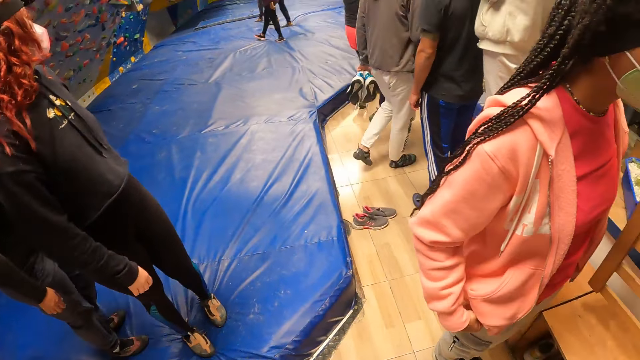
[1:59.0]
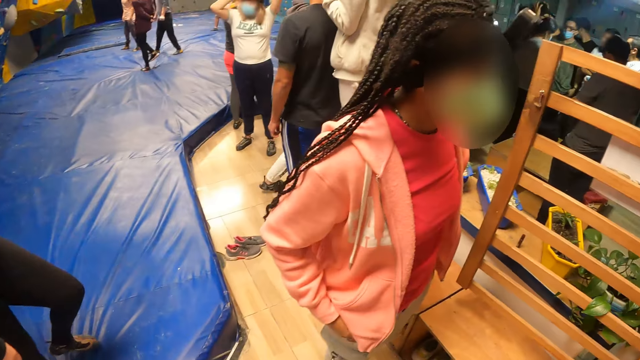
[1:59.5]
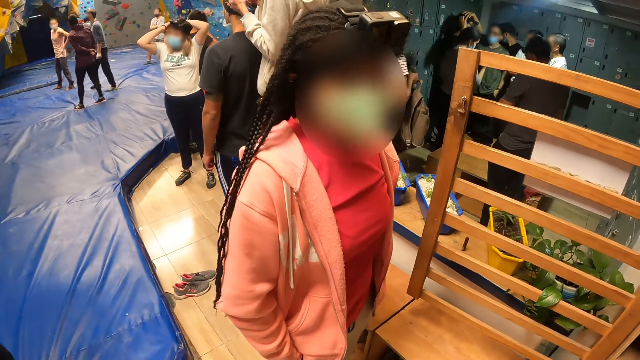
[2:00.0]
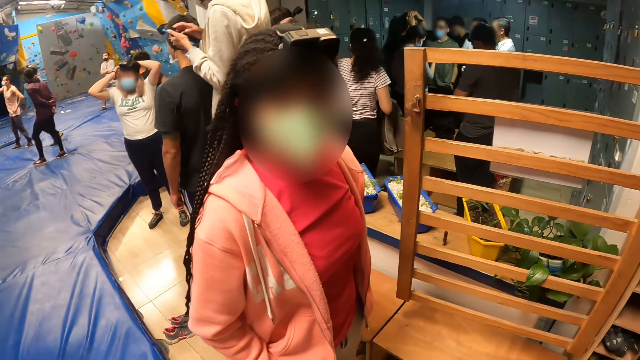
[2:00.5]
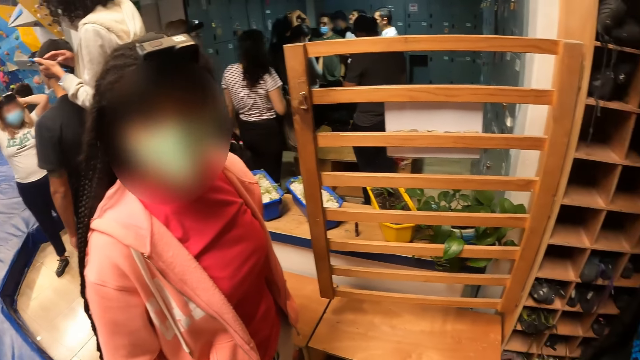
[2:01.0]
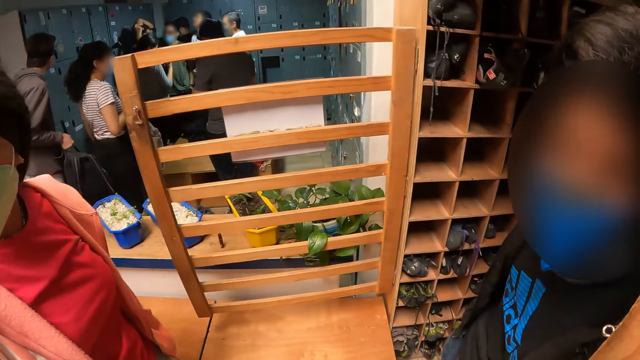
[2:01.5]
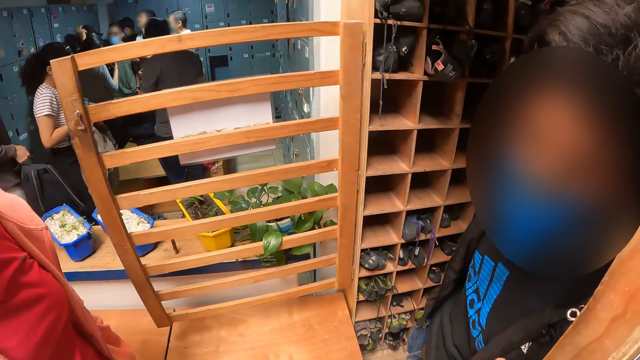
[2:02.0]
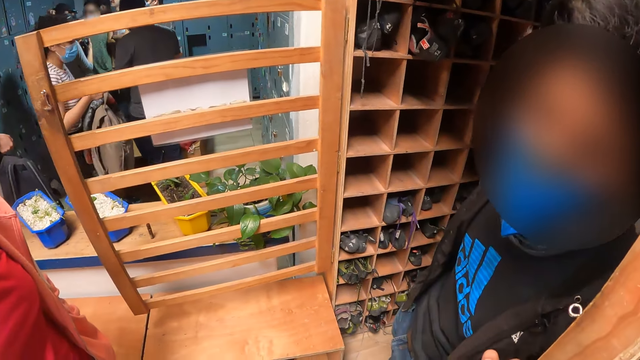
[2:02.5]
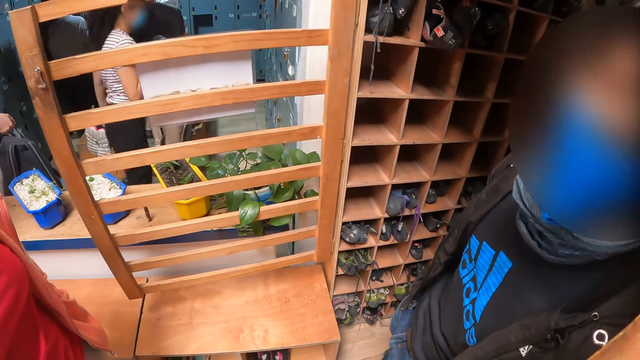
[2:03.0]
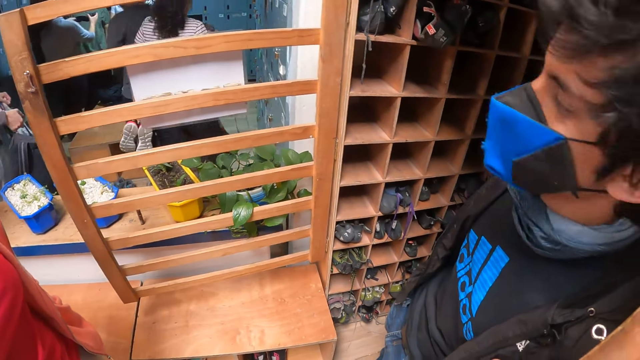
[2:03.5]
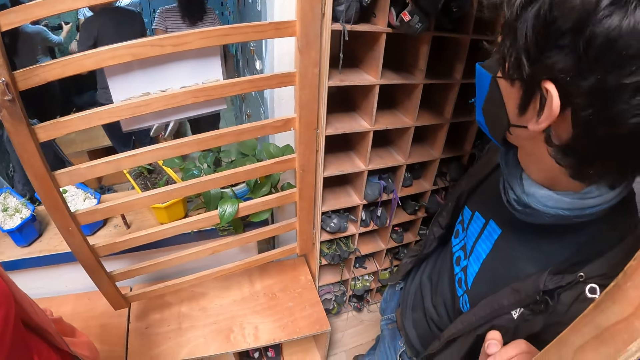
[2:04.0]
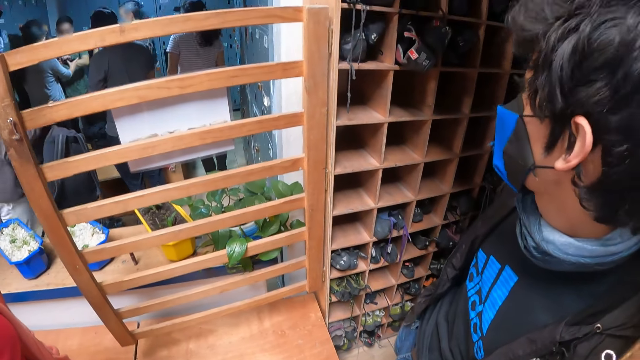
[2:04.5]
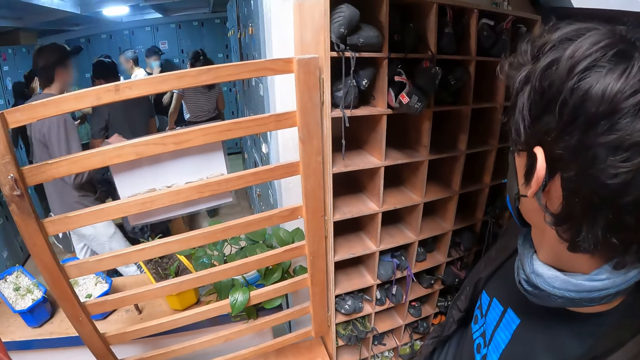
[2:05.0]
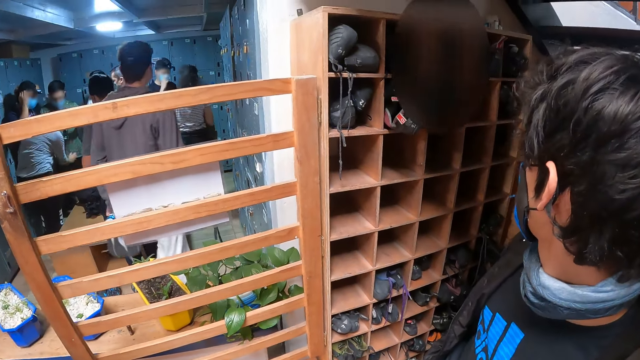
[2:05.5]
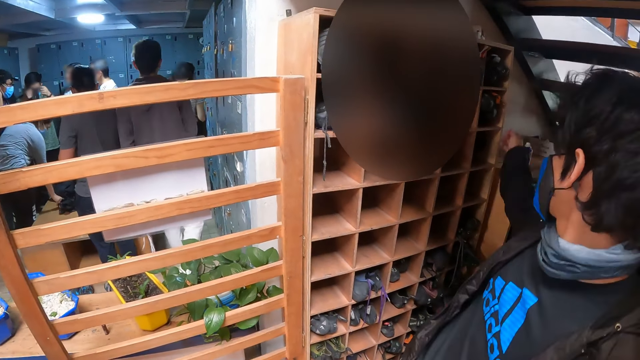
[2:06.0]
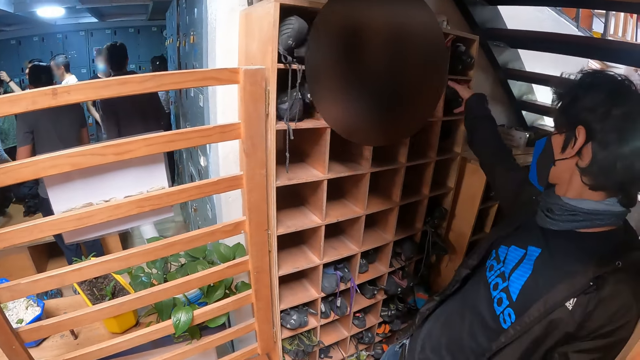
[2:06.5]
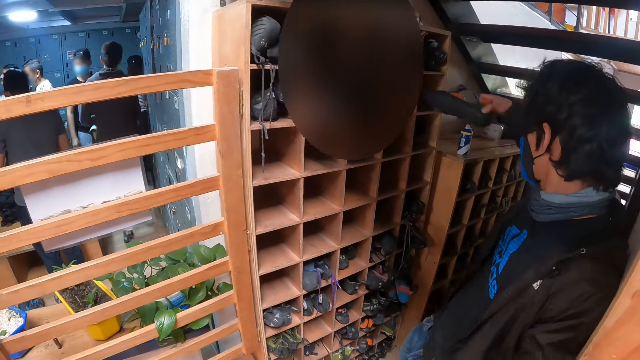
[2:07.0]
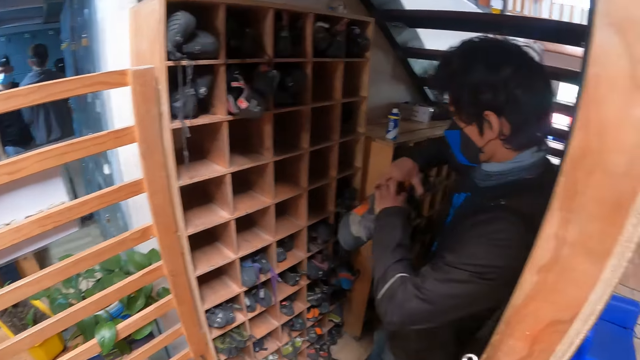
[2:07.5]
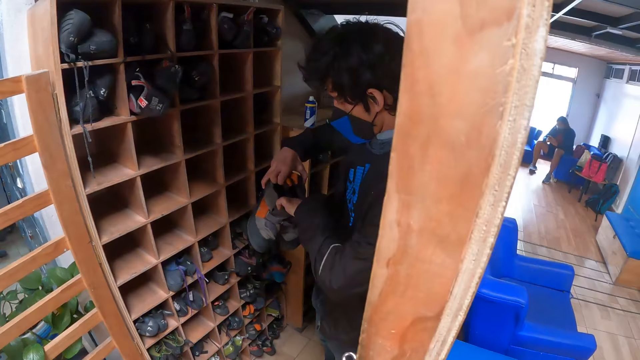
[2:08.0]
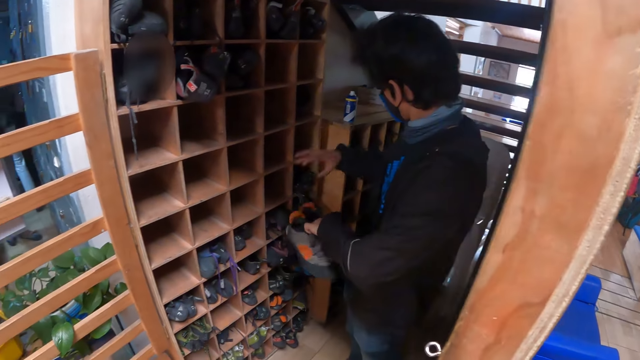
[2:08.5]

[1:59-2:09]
The boy interacts with a girl. The boy takes out a pair of shoes from a shoe rack in the closet with his right hand.

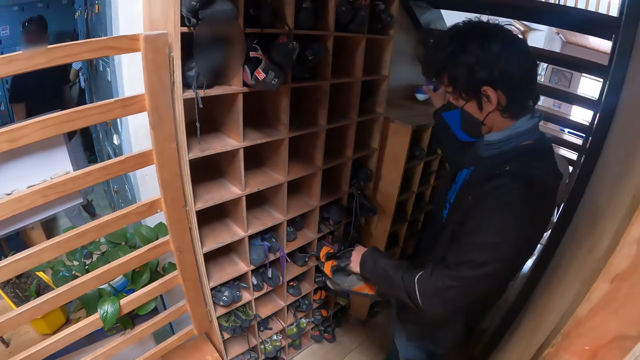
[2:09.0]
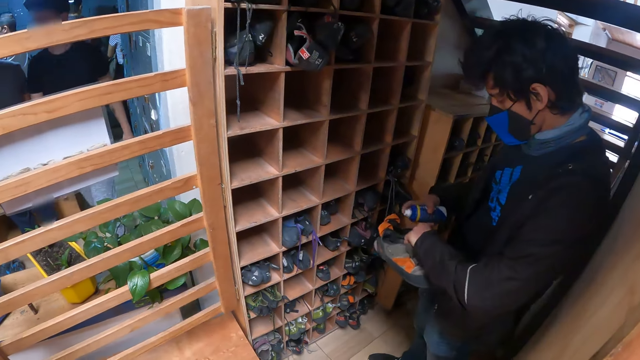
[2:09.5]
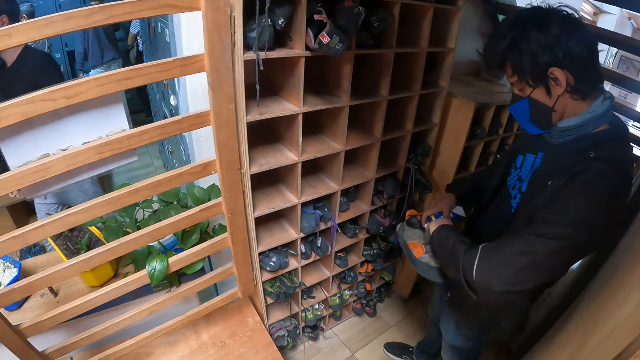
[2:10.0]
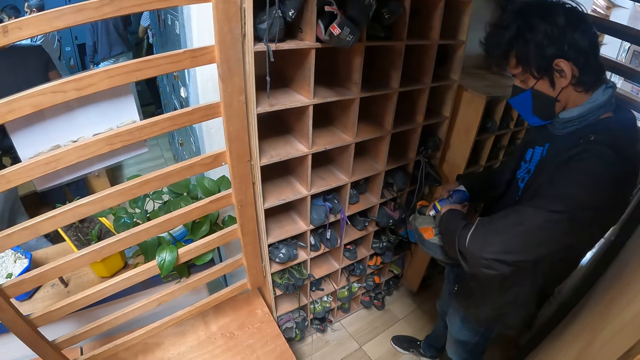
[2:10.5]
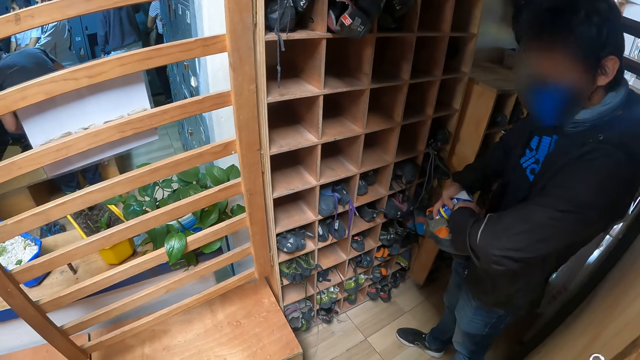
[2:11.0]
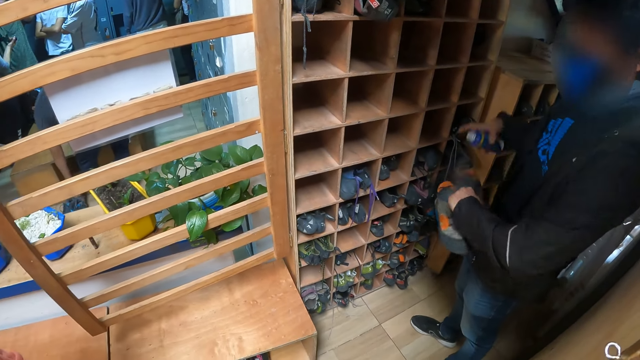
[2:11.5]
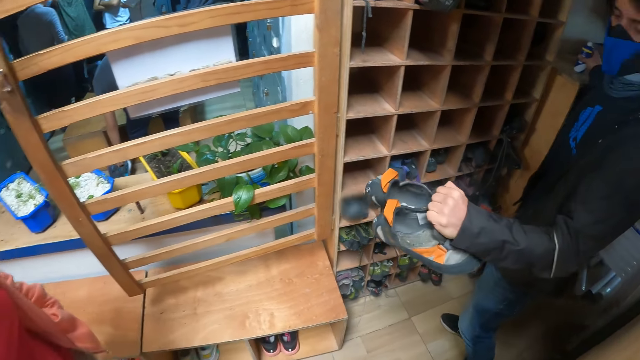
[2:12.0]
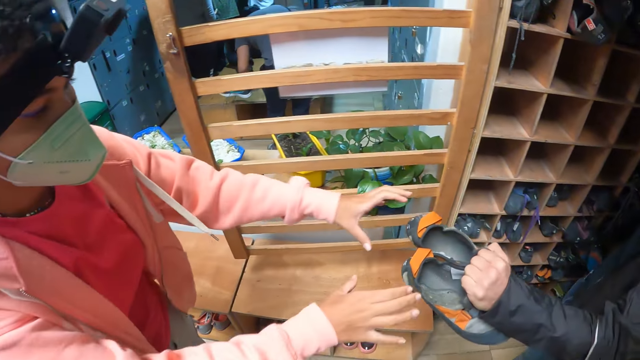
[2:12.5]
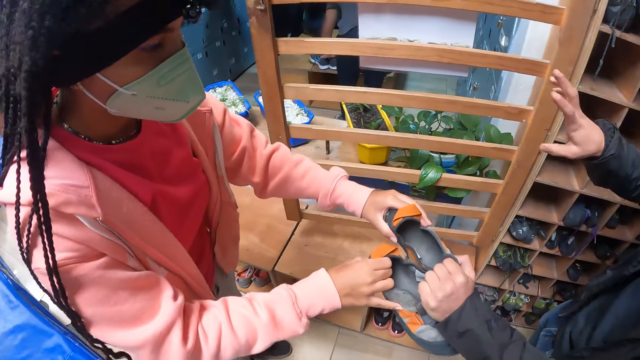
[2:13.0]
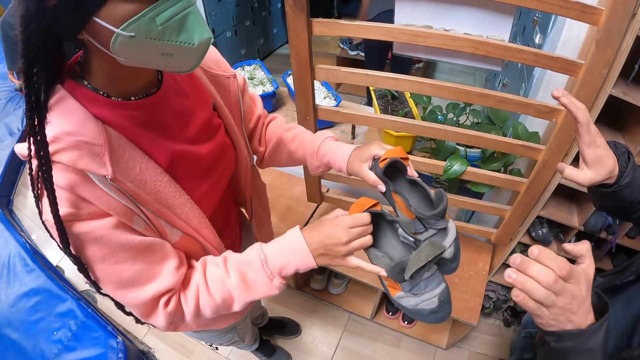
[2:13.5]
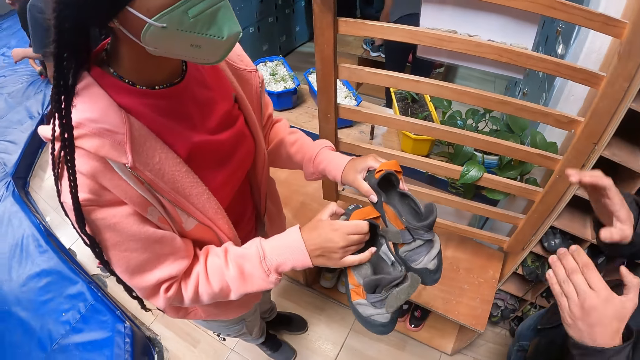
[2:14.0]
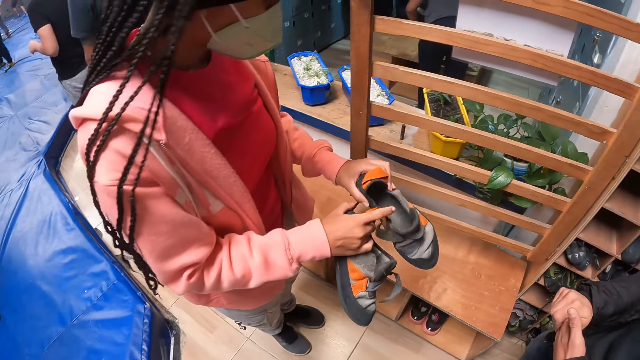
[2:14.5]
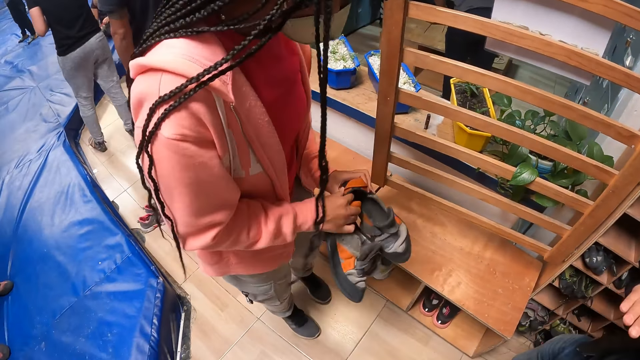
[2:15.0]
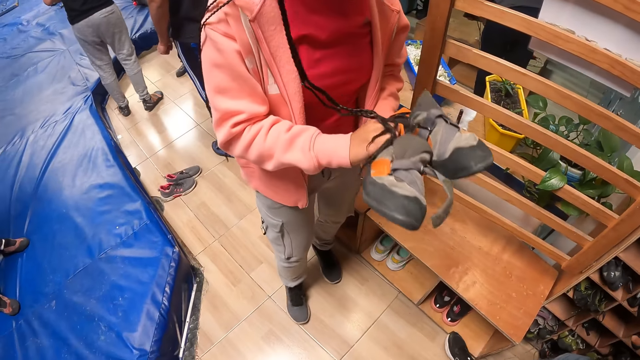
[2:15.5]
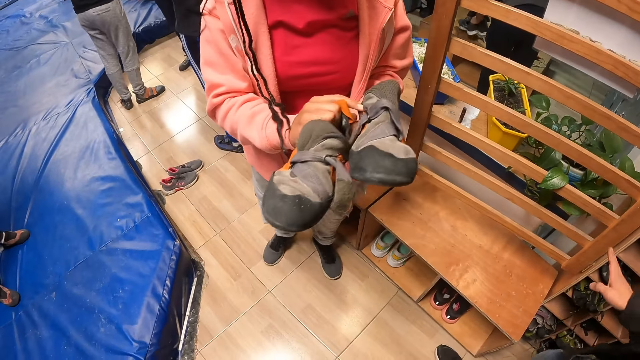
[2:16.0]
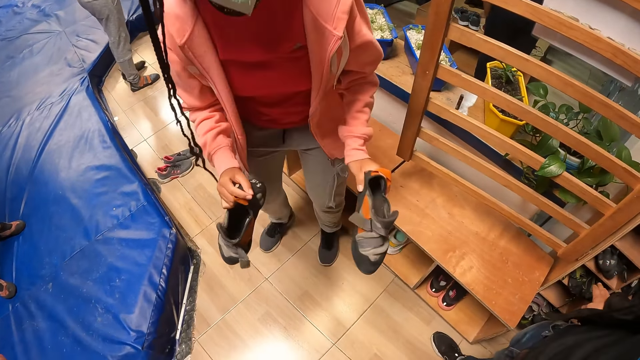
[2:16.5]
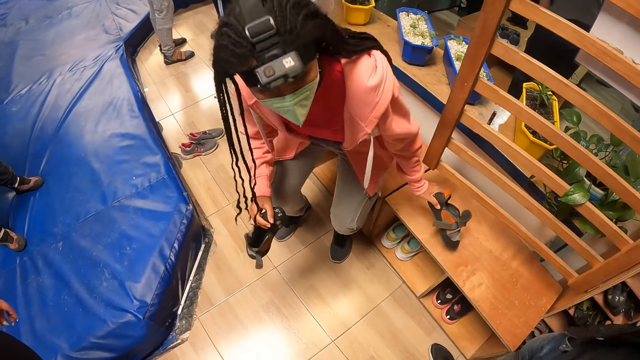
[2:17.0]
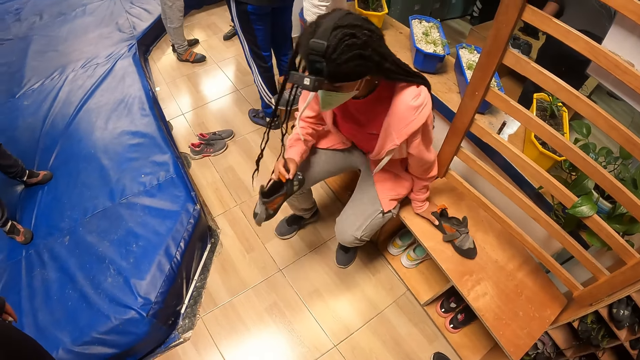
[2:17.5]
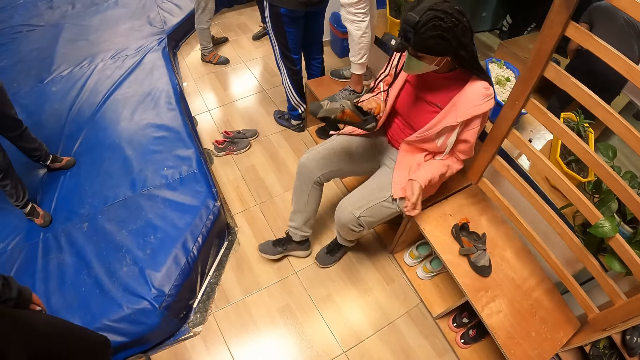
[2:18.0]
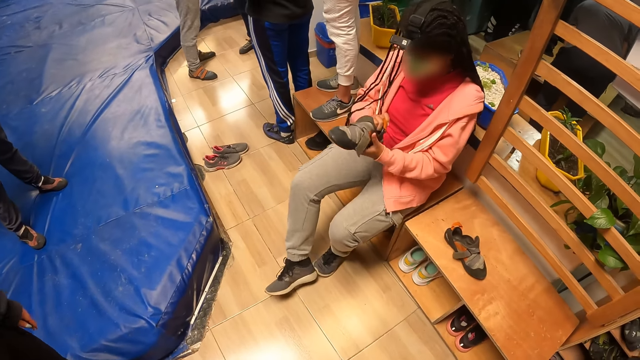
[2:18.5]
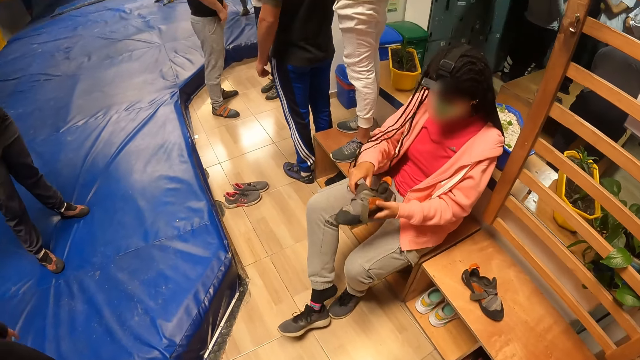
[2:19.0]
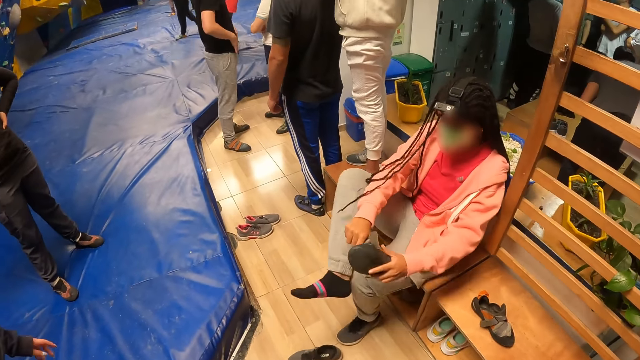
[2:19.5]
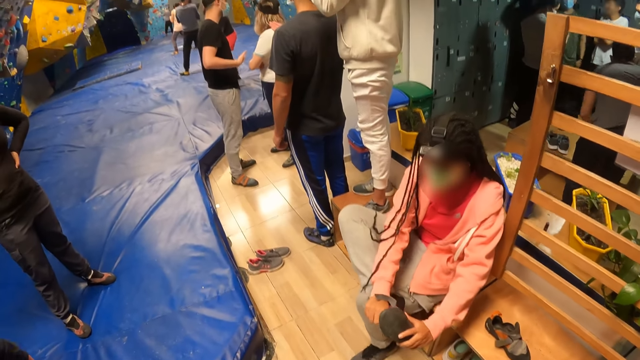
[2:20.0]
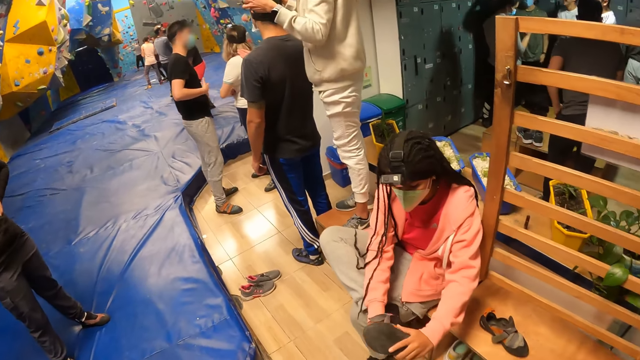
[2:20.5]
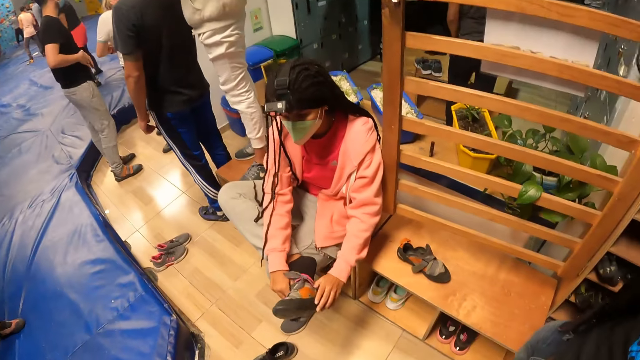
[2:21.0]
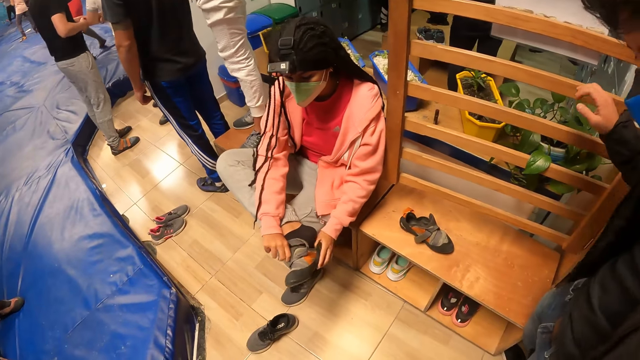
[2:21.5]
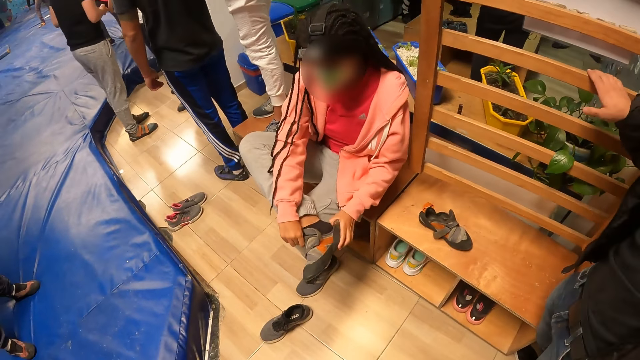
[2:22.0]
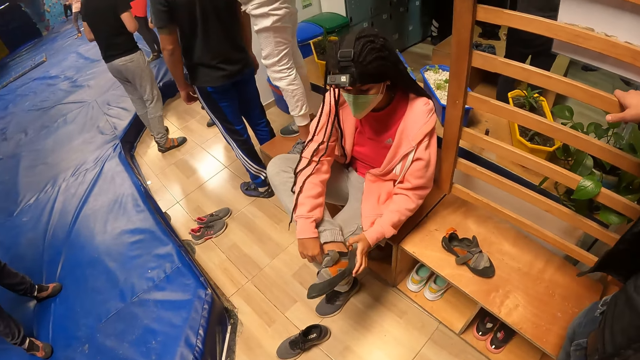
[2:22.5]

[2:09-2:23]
The boy picks up a spray bottle. The boy sprays the insides of the shoes in his left hand with an anti-fungal shoe spray in his right hand. The boy puts the spray on the cupboard. The boy hands over the pair of shoes to the woman with his left hand. The boy interacts with the woman. The woman holds the shoes with both hands. The camera wearer looks around. The woman places the shoe in her left hand on the floor shelf. The woman sits on the floor shelf and puts on one of the pair of shoes with both hands.
